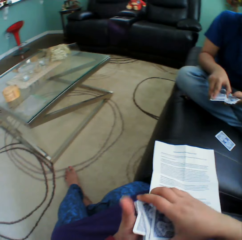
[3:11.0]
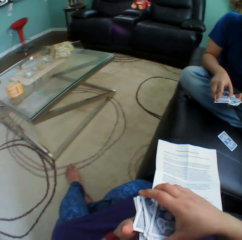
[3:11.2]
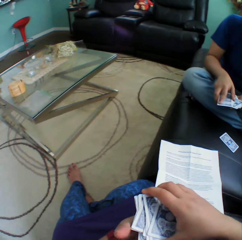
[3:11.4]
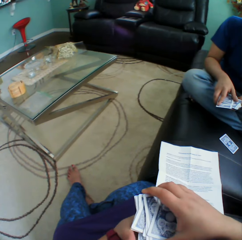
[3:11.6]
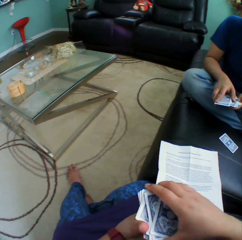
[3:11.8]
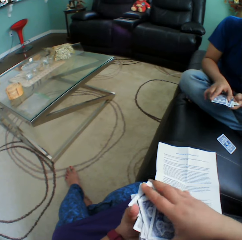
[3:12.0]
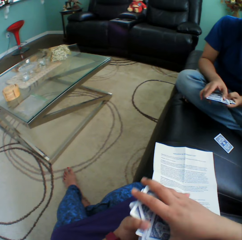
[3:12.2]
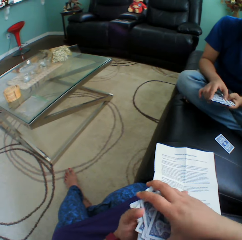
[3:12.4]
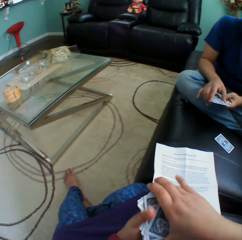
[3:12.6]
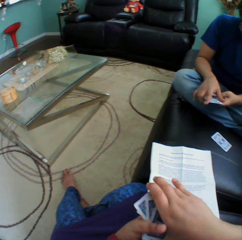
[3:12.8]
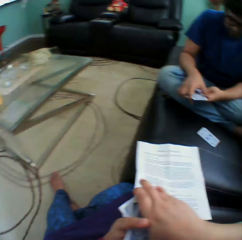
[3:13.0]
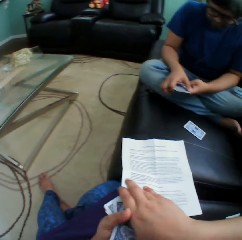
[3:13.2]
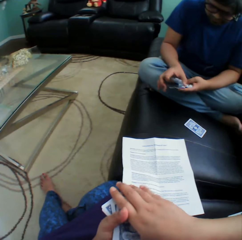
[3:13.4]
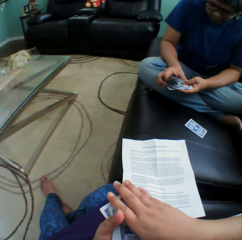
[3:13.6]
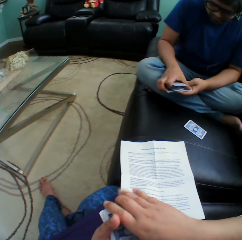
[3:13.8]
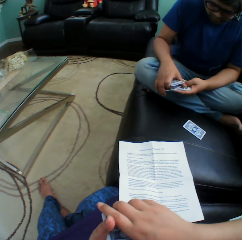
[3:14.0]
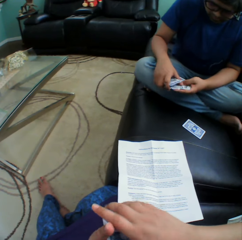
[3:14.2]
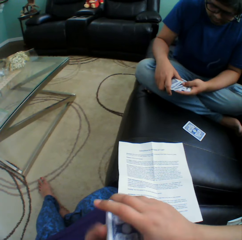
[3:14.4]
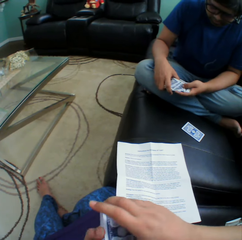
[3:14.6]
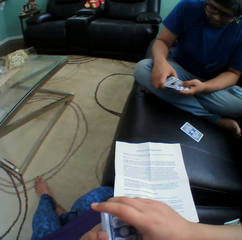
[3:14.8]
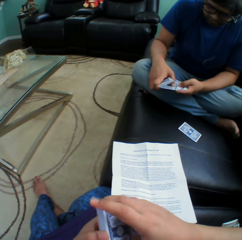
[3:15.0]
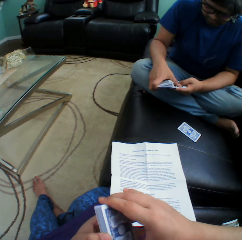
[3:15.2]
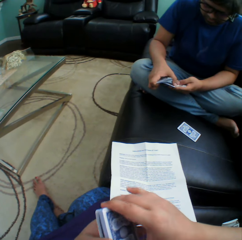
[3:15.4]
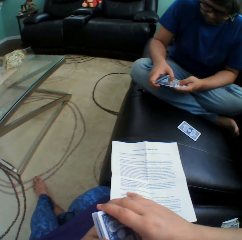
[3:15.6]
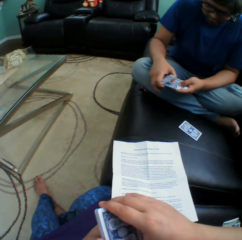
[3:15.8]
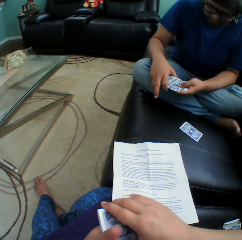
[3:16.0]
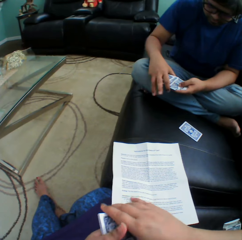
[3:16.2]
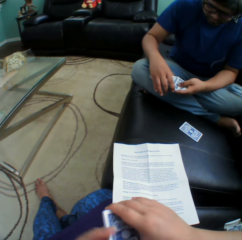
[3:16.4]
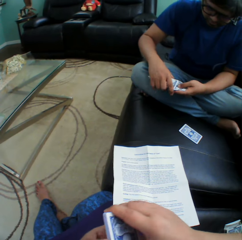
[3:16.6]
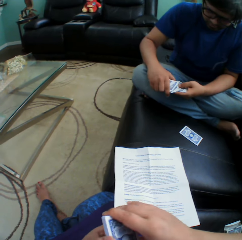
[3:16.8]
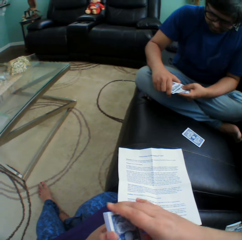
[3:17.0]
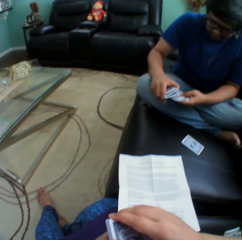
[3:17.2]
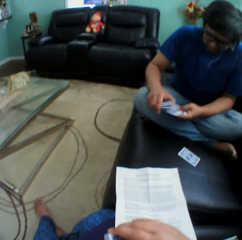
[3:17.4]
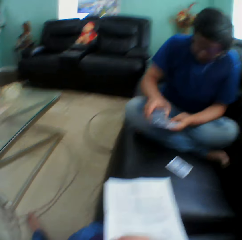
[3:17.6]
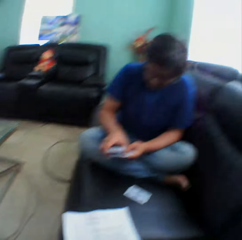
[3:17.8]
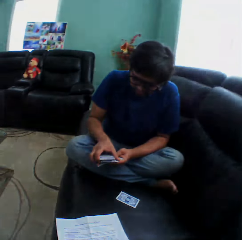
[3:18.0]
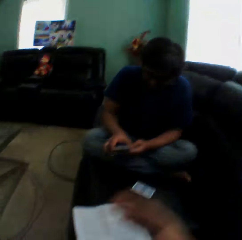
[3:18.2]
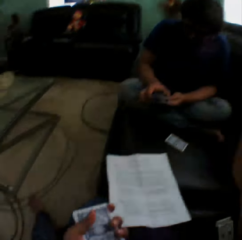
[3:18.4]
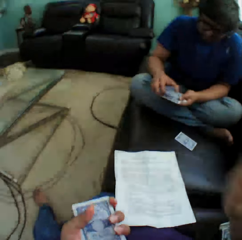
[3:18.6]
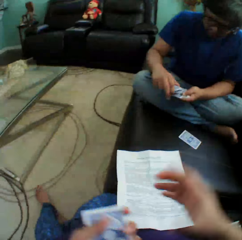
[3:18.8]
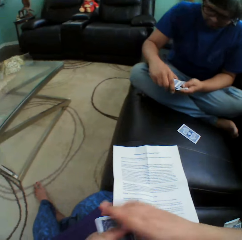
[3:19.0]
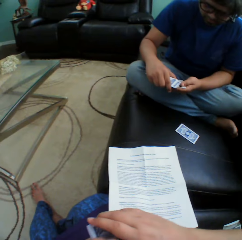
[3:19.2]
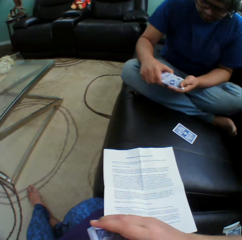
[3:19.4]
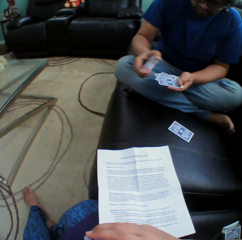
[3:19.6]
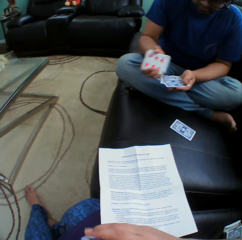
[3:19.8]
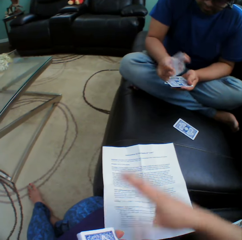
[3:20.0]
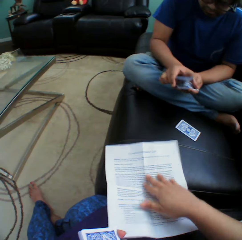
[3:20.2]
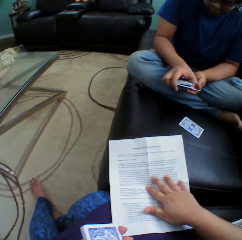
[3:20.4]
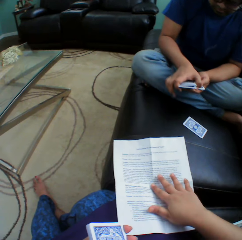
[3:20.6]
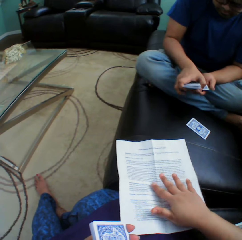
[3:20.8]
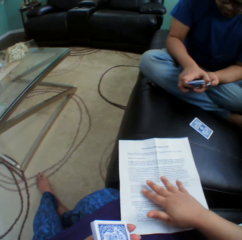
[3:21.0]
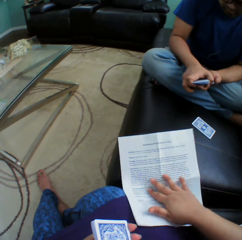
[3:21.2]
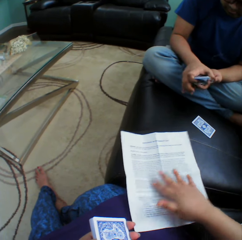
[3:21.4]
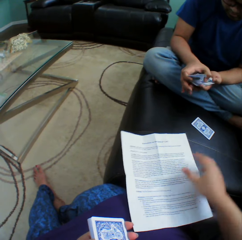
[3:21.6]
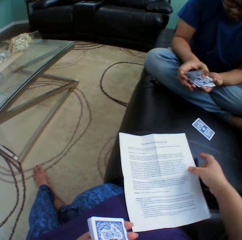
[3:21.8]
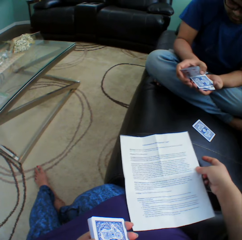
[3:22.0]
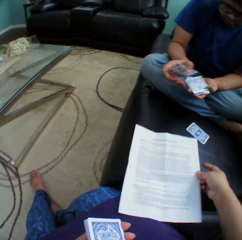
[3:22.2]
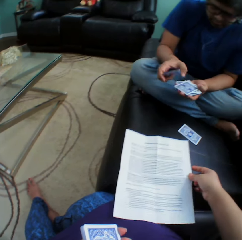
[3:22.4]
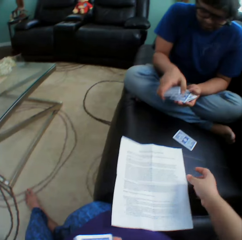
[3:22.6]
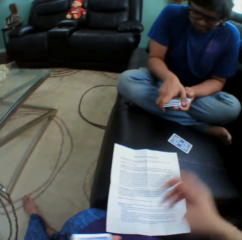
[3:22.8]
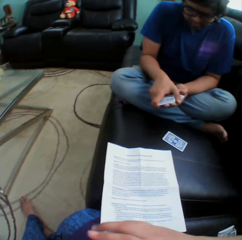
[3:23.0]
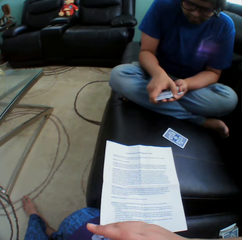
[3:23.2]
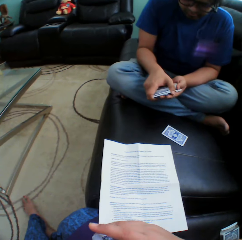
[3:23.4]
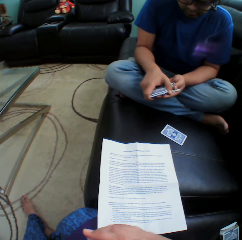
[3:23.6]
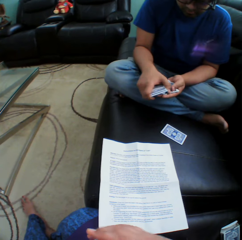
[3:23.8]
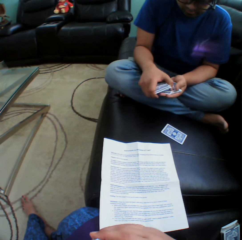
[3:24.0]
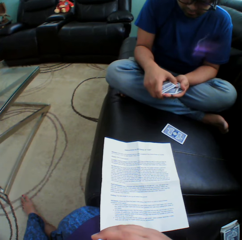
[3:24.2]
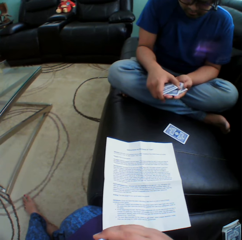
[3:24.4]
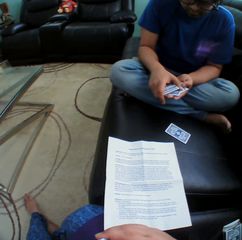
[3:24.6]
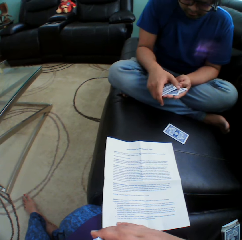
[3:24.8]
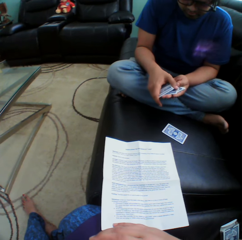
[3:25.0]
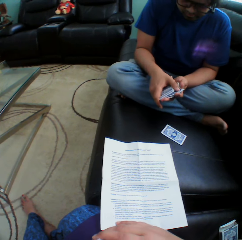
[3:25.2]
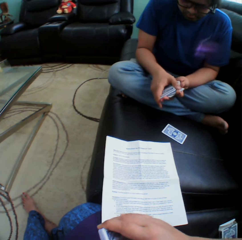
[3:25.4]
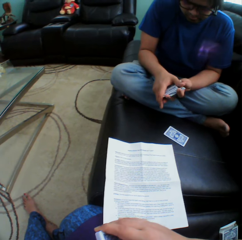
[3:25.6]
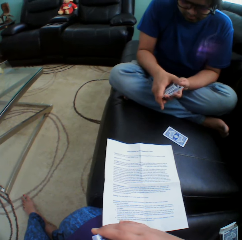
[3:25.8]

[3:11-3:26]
The camera wearer turns to the side. A man holds playing cards. The camera wearer sways a hand and holds playing cards. They hold a paper on the couch and read the paper. The man holds the playing cards. The camera wearer arranges cards in a hand.

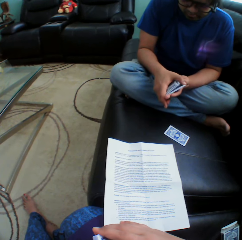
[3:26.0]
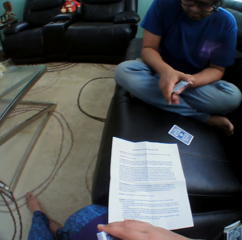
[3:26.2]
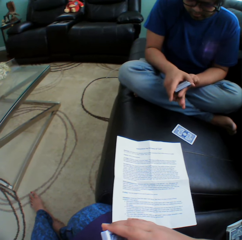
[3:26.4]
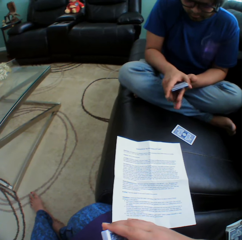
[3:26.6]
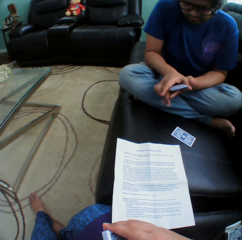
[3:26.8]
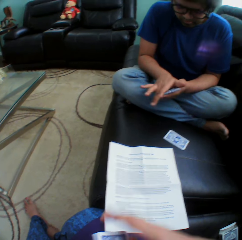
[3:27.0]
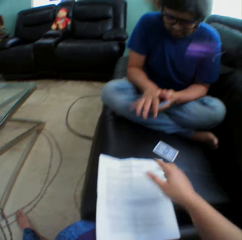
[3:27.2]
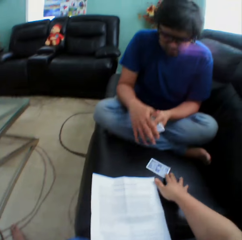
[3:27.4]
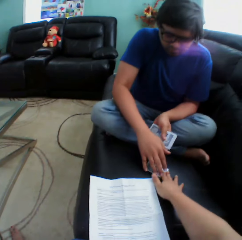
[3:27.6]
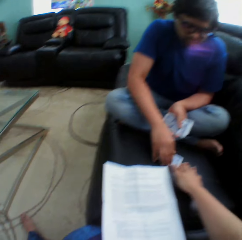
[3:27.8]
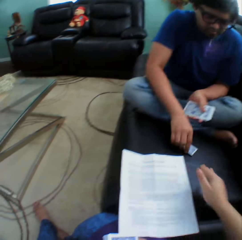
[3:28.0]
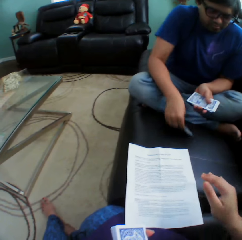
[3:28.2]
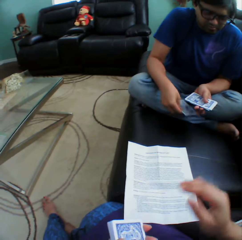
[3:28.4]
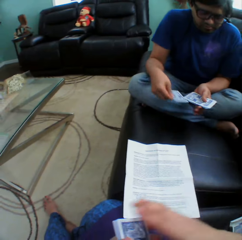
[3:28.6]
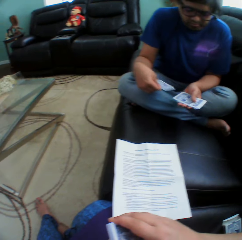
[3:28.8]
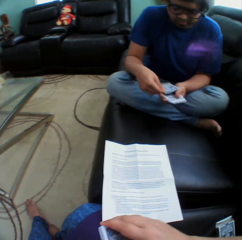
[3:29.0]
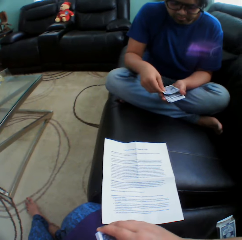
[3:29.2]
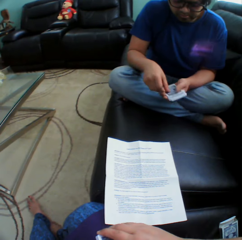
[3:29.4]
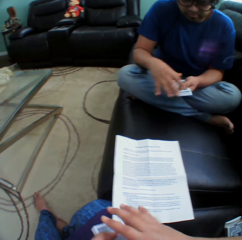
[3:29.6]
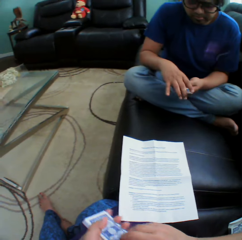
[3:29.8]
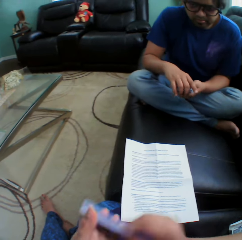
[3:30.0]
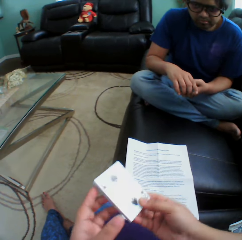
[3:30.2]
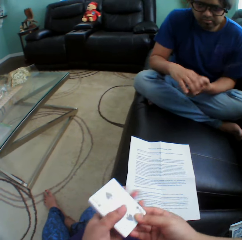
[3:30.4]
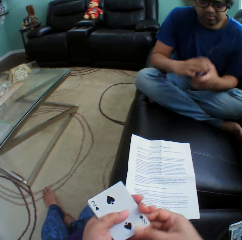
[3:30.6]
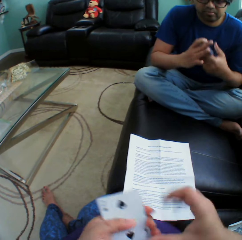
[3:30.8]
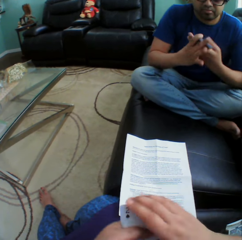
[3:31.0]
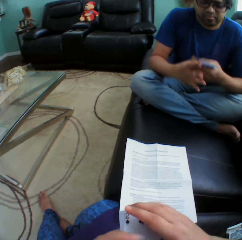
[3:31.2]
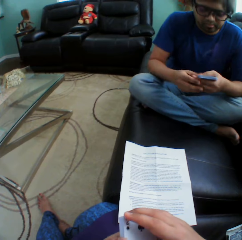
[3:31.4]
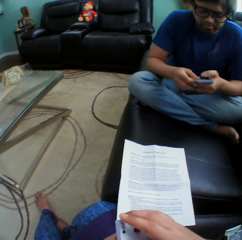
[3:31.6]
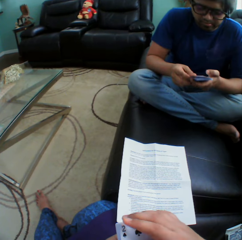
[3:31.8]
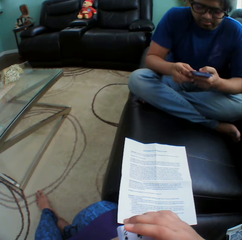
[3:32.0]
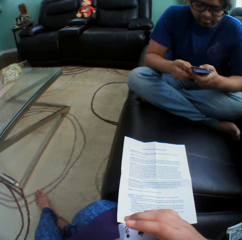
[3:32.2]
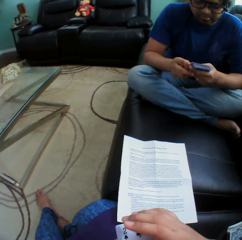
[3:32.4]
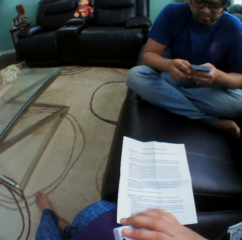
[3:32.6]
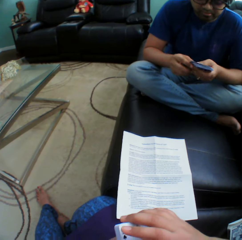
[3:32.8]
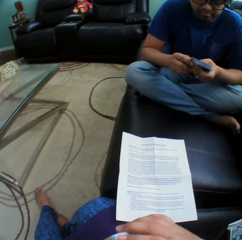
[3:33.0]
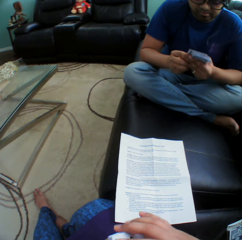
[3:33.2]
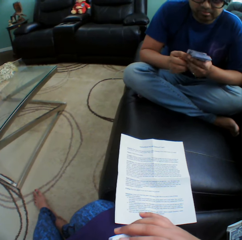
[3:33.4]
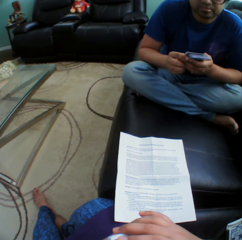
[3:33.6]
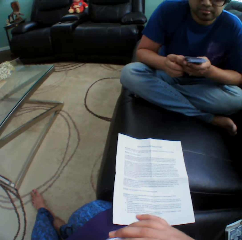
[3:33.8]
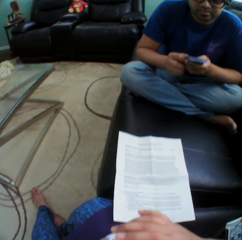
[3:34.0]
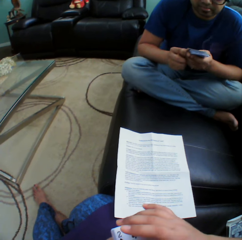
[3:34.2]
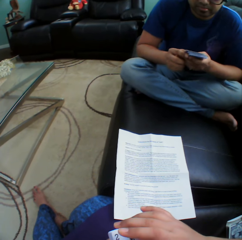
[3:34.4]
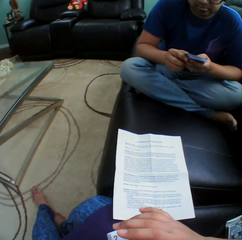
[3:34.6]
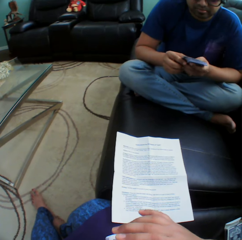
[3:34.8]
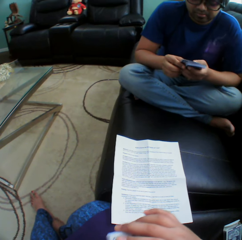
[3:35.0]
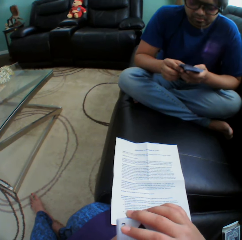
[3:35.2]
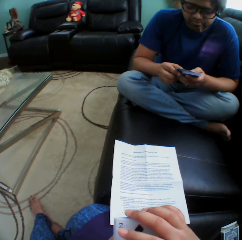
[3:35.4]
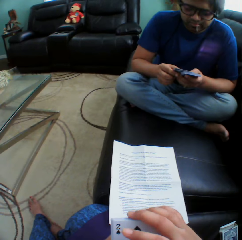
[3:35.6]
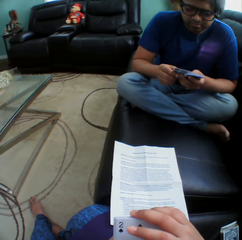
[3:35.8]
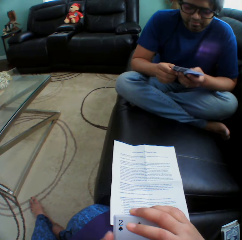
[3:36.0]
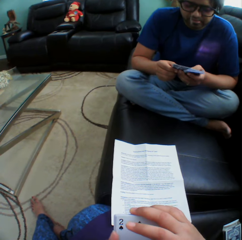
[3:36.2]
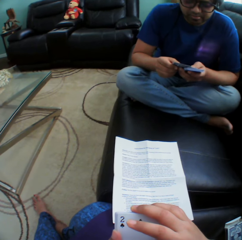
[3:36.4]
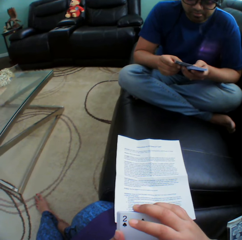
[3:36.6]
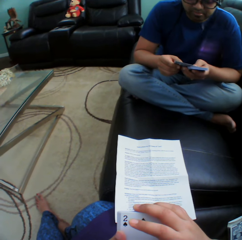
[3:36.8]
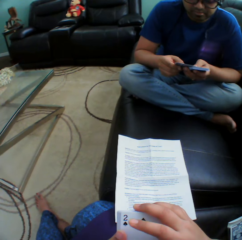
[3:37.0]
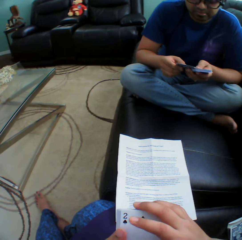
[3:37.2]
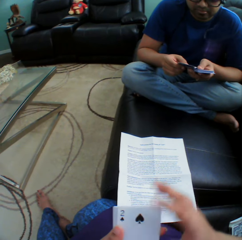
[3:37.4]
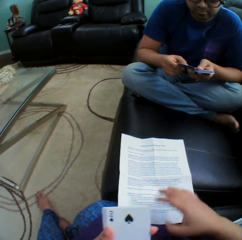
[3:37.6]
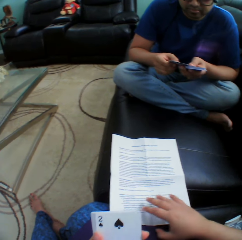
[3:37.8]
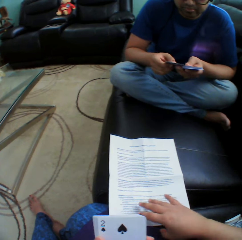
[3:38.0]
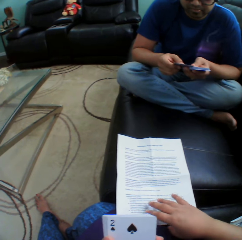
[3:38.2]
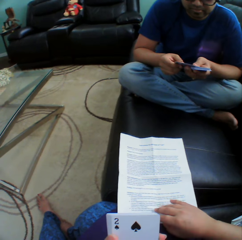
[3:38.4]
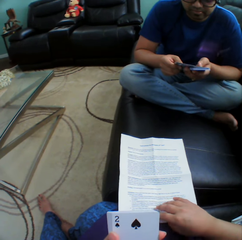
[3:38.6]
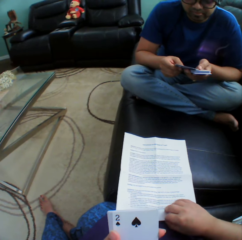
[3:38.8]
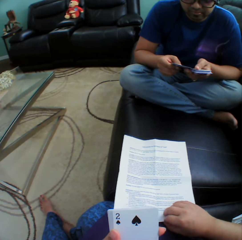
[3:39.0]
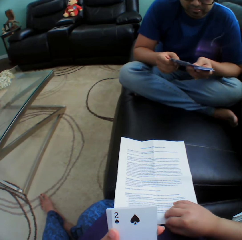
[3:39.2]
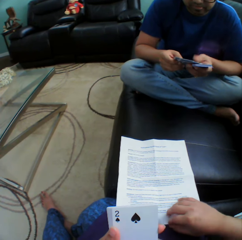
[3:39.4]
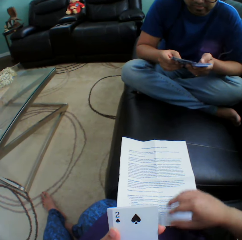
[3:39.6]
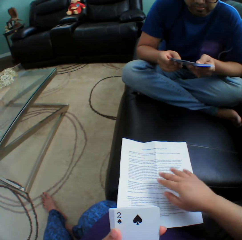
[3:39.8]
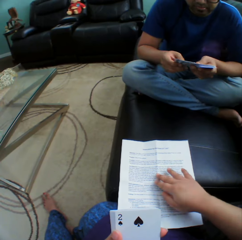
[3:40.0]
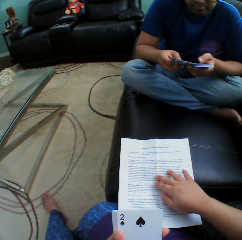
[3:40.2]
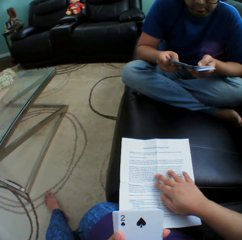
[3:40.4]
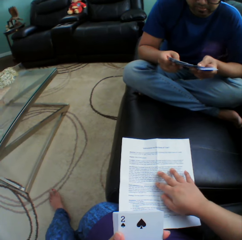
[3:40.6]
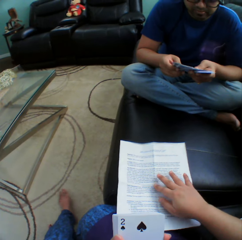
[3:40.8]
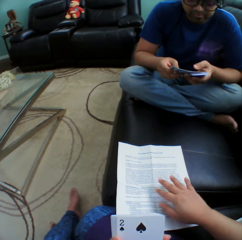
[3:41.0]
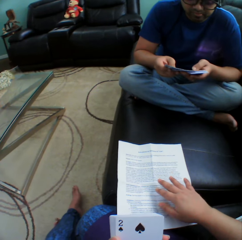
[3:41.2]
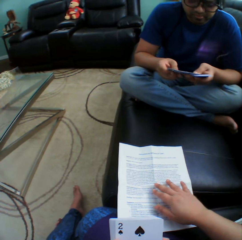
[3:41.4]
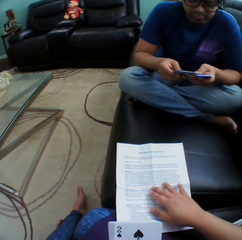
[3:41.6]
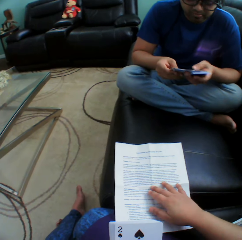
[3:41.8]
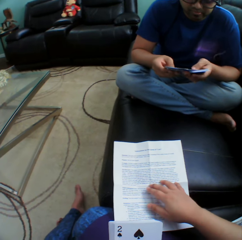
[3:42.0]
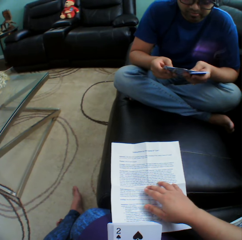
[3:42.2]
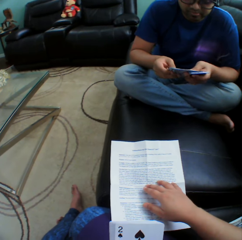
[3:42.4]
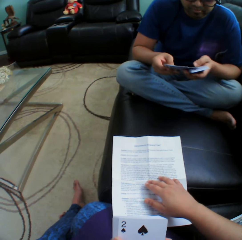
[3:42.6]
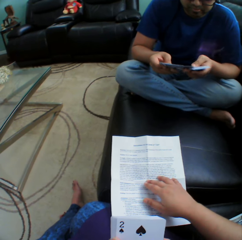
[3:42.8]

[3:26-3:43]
The camera wearer picks a playing card on the couch. A man picks a card on the couch and arranges cards in a hand. The camera wearer holds playing cards. The man holds playing cards. The camera wearer moves a paper on the couch, holds the paper on the couch and reads the paper. The man holds the playing cards.
